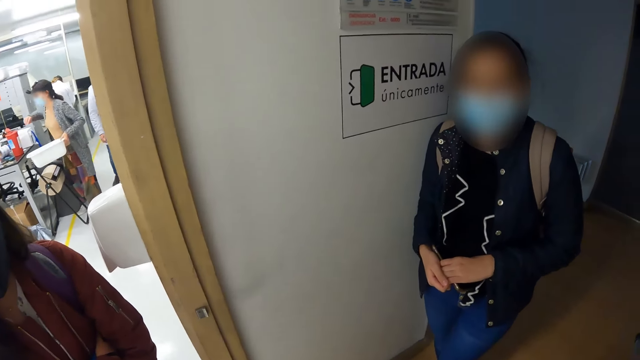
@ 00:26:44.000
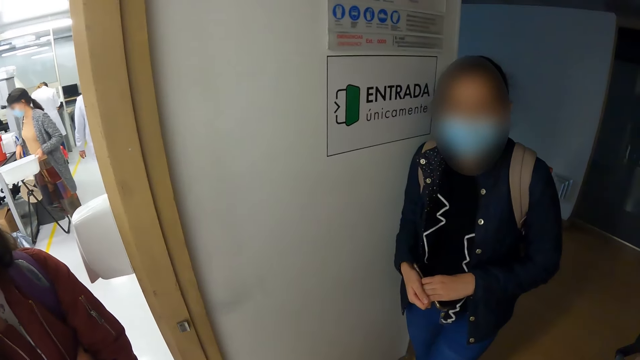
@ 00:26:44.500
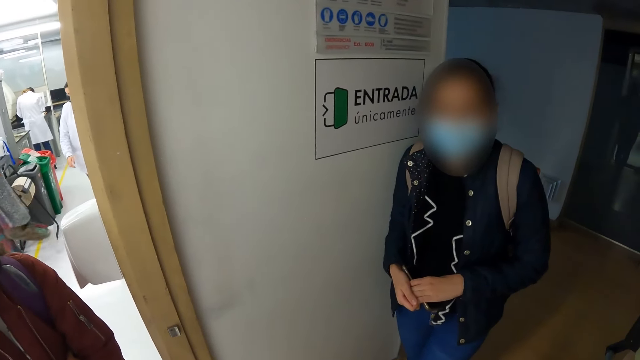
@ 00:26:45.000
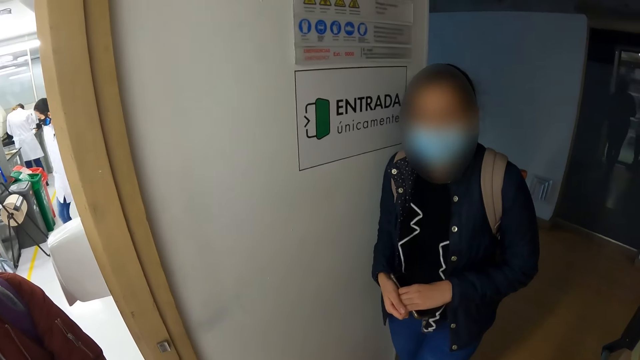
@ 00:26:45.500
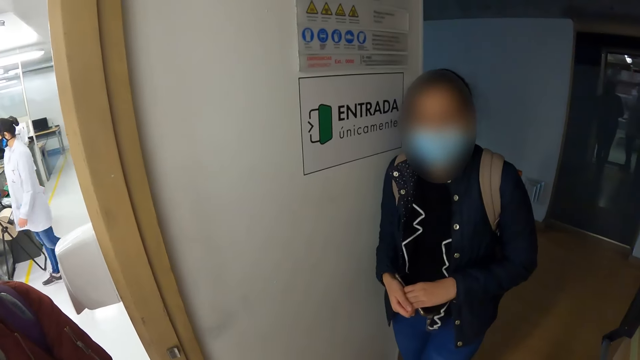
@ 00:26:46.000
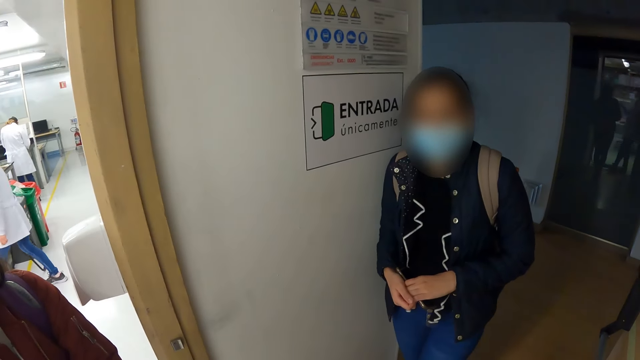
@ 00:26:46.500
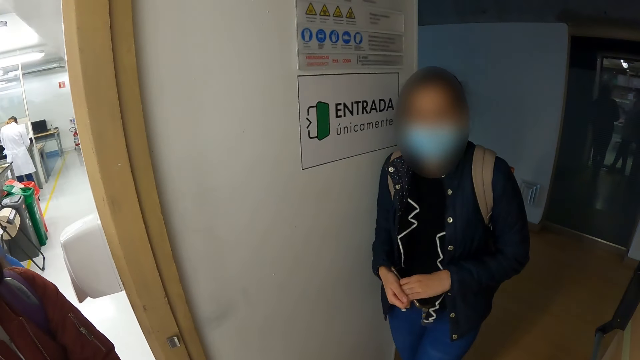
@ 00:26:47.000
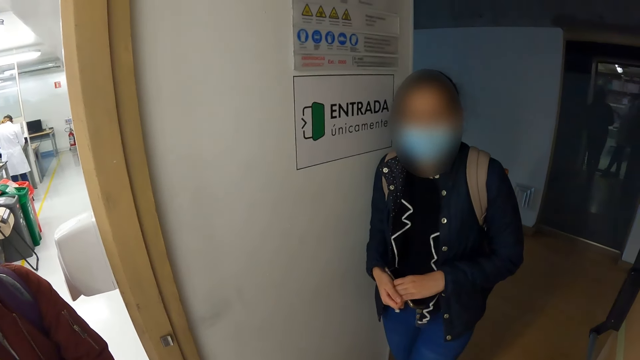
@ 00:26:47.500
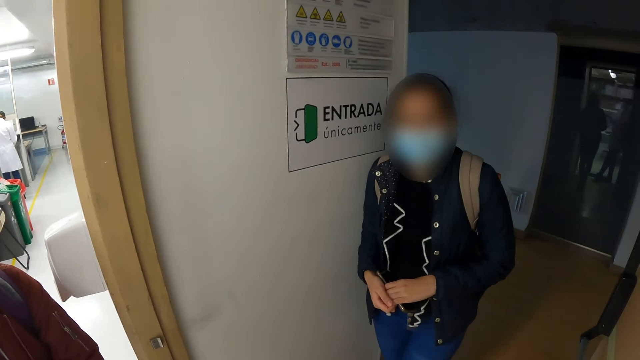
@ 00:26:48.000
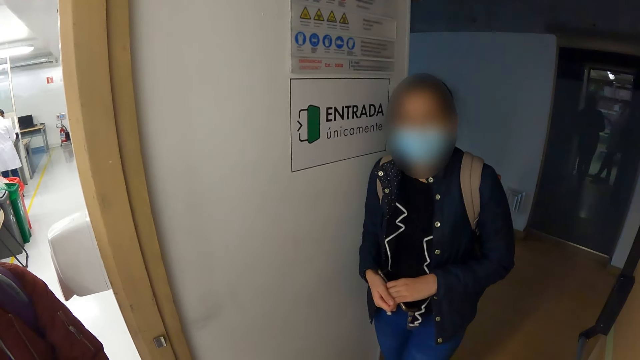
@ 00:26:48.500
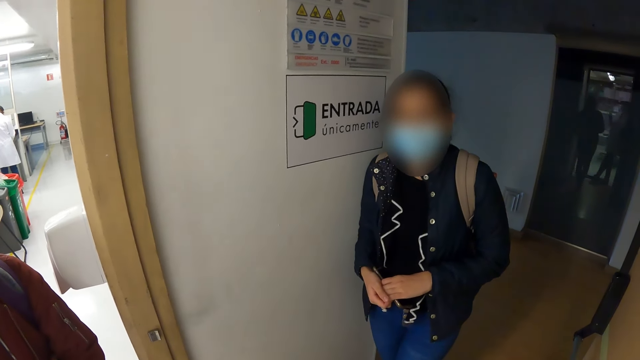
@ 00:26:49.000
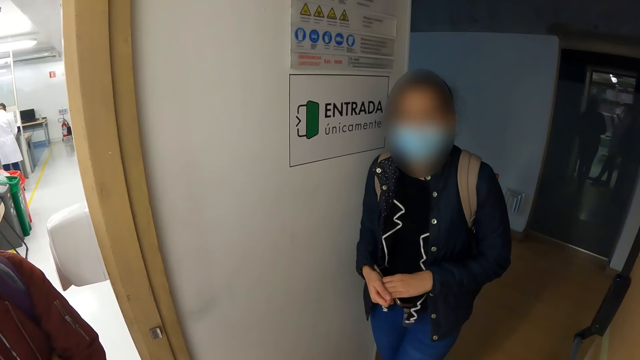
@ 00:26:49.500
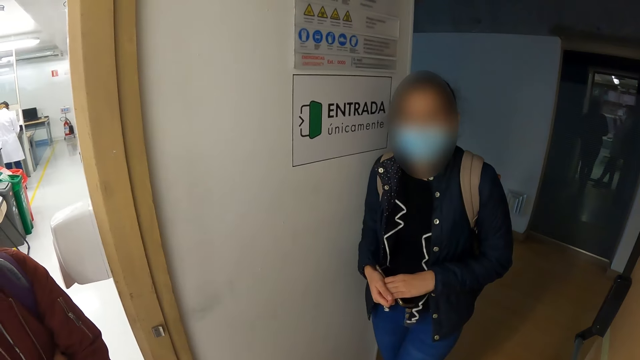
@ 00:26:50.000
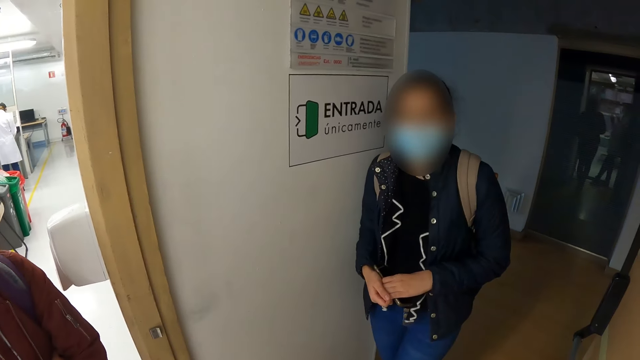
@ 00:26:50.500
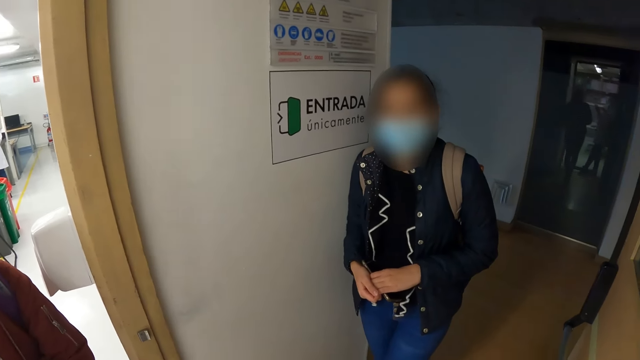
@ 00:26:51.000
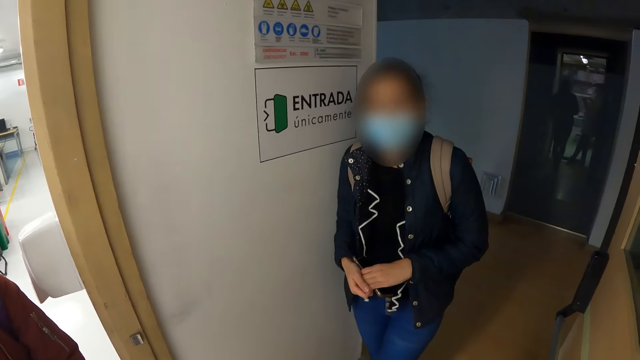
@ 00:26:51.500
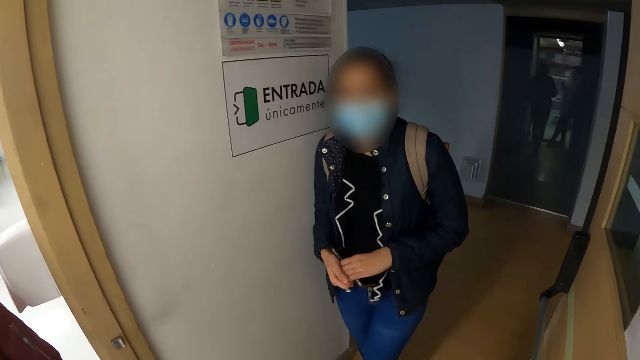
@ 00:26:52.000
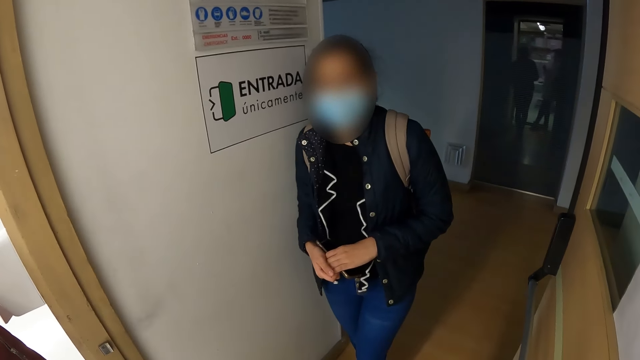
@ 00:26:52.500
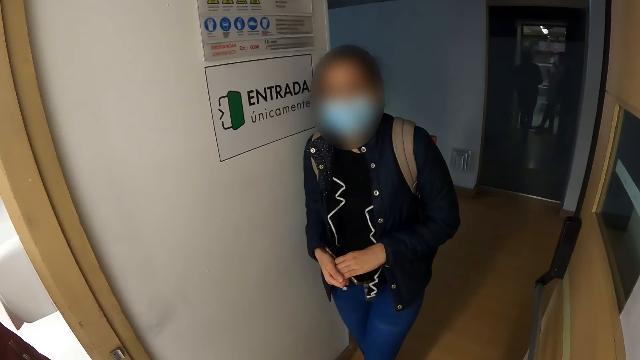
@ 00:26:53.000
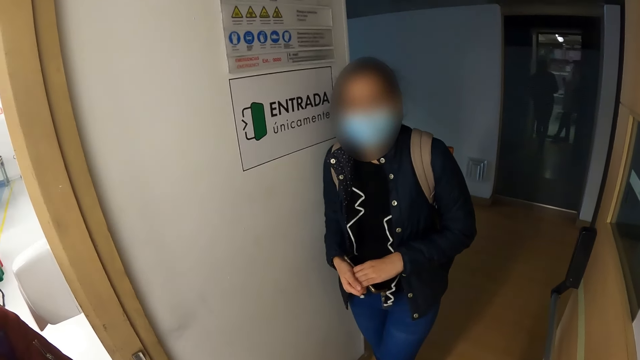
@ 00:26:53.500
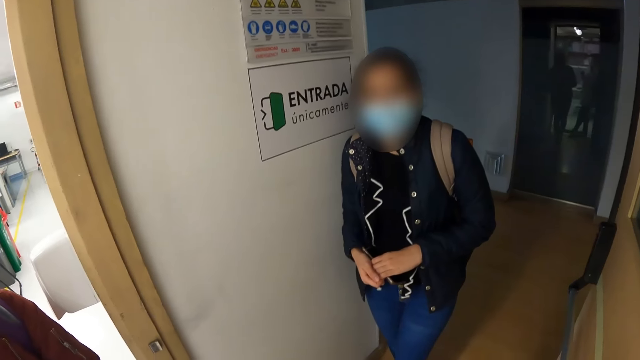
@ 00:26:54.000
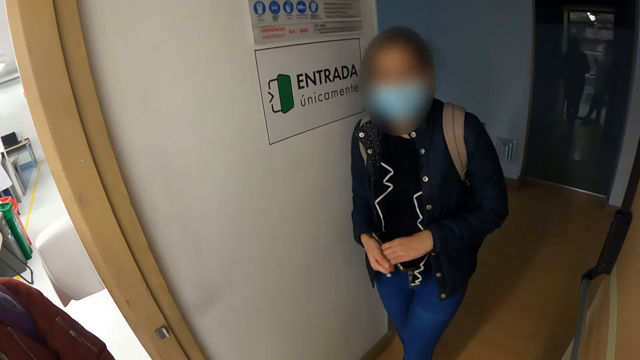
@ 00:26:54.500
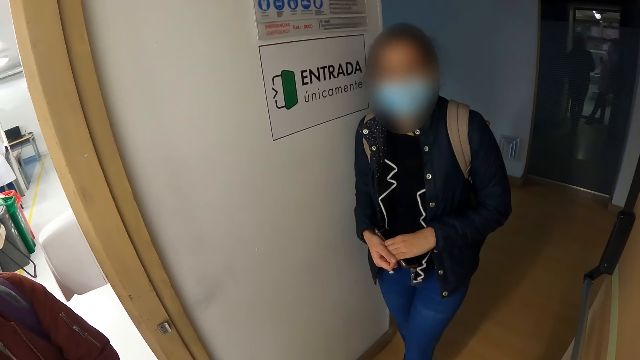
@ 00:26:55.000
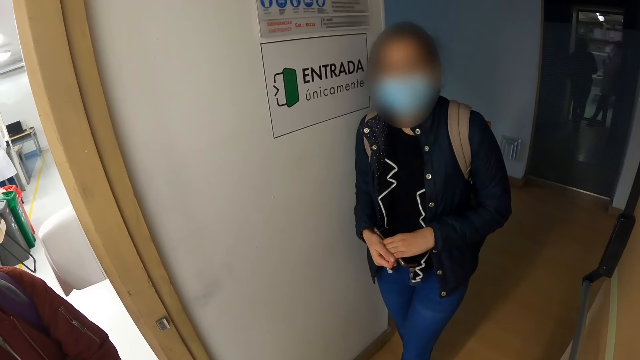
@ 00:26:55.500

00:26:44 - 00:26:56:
The woman interacts with the camera wearer. The camera wearer stands still at the door.

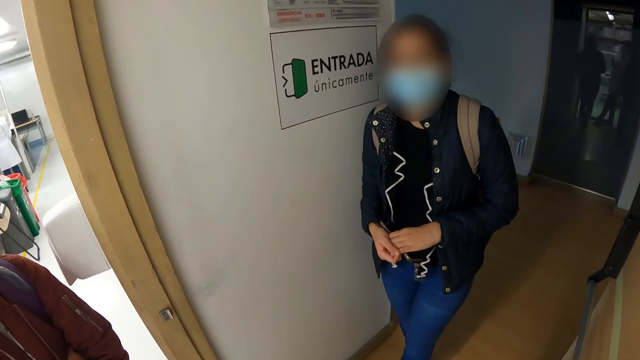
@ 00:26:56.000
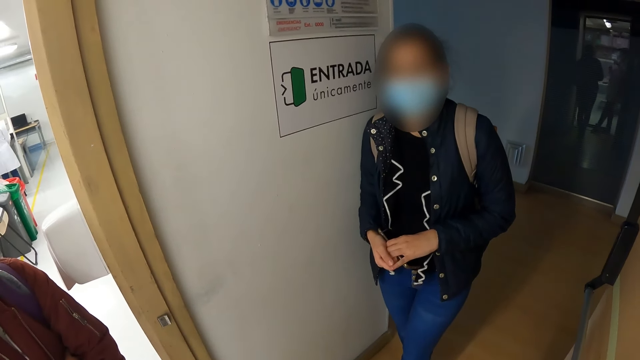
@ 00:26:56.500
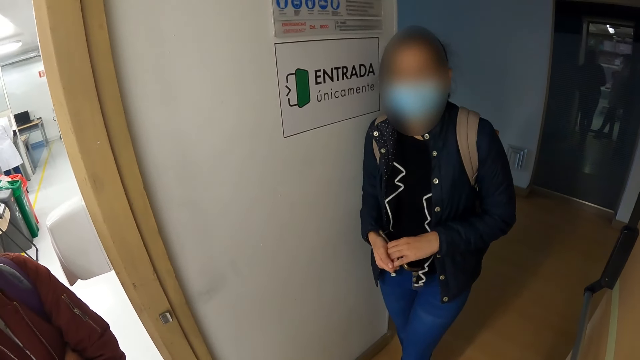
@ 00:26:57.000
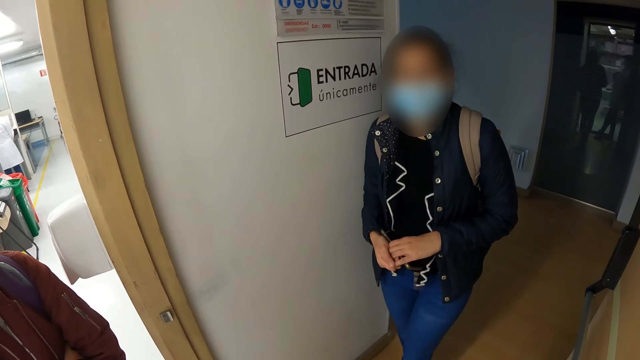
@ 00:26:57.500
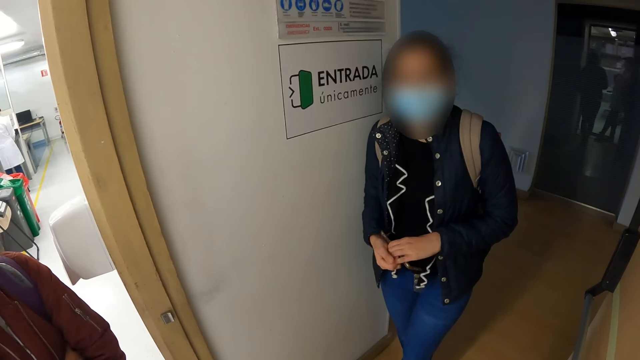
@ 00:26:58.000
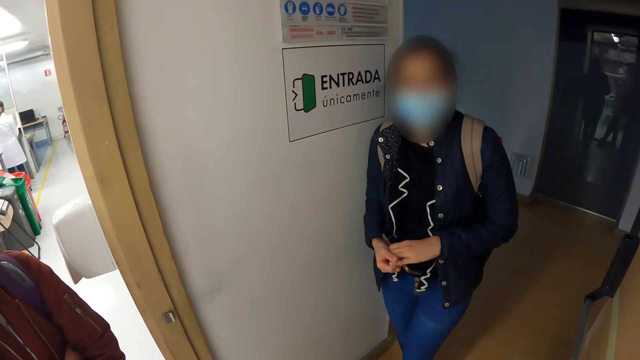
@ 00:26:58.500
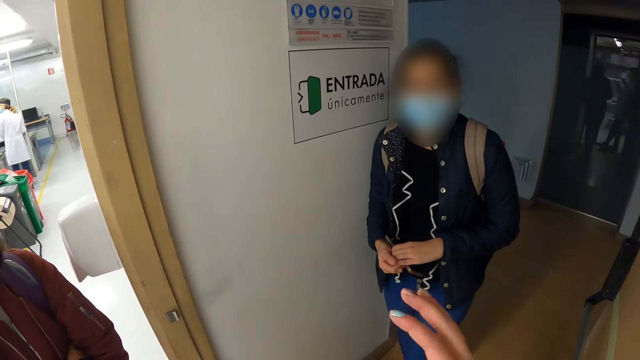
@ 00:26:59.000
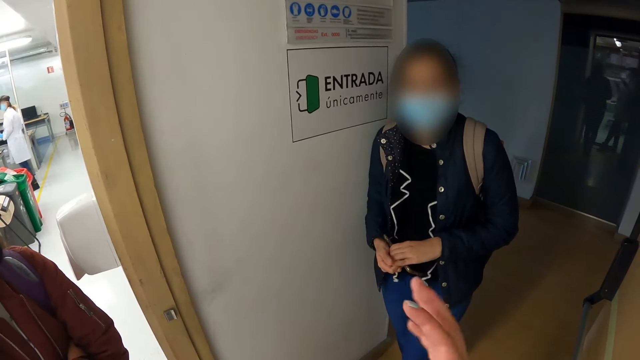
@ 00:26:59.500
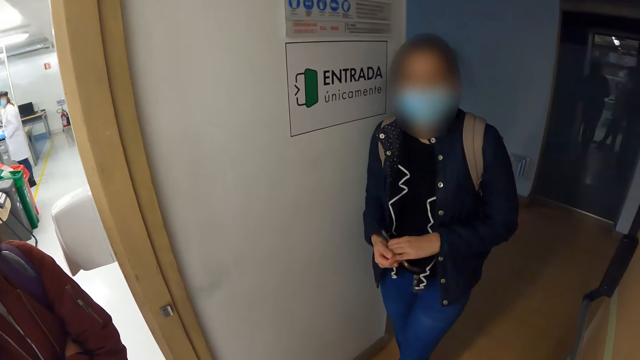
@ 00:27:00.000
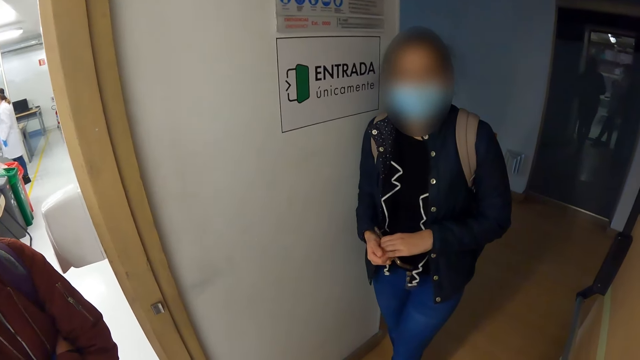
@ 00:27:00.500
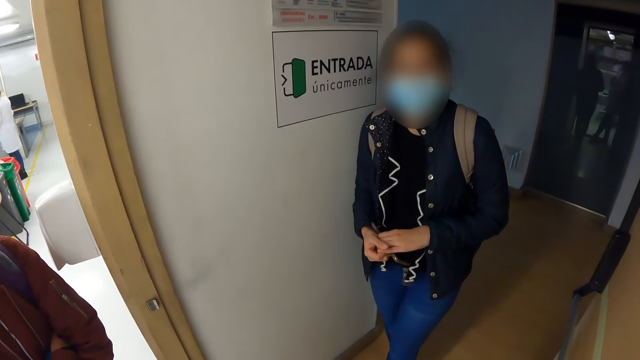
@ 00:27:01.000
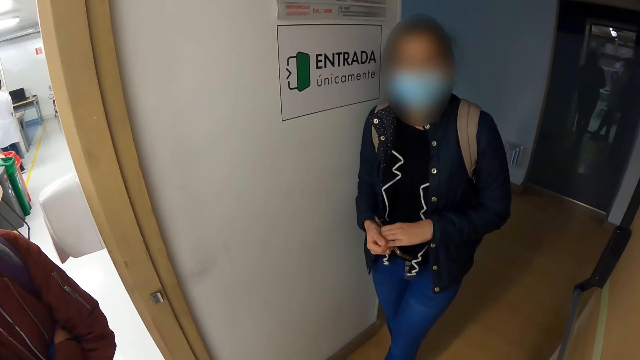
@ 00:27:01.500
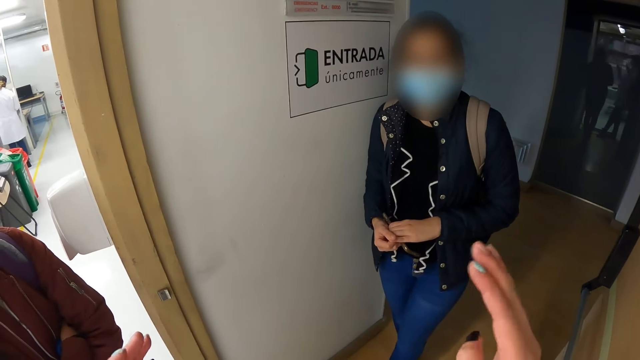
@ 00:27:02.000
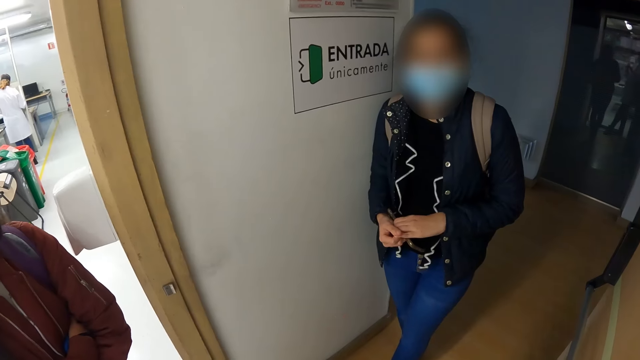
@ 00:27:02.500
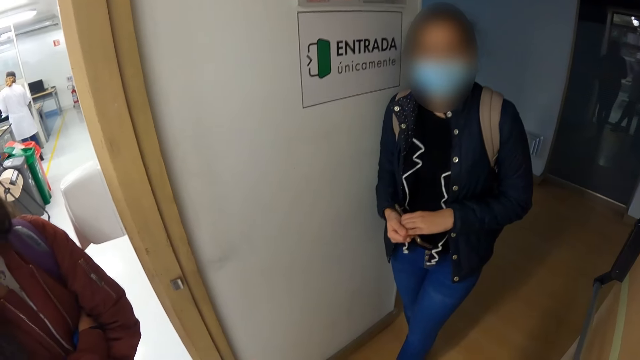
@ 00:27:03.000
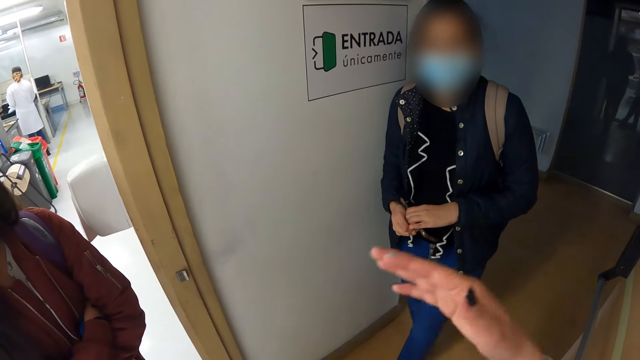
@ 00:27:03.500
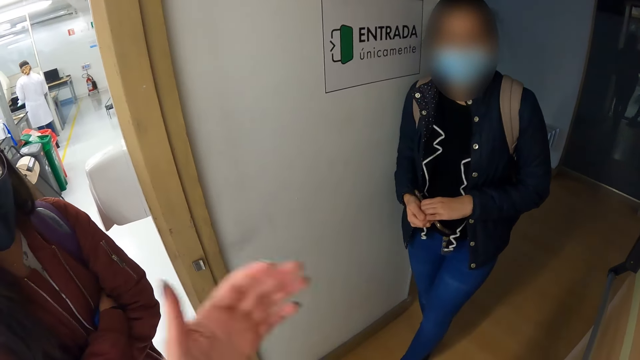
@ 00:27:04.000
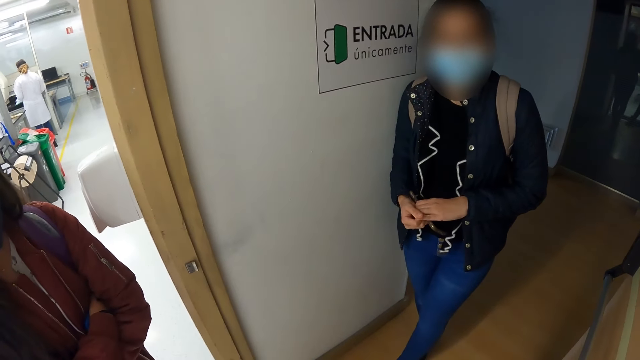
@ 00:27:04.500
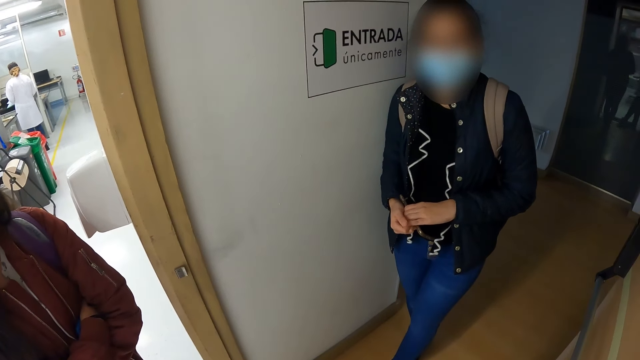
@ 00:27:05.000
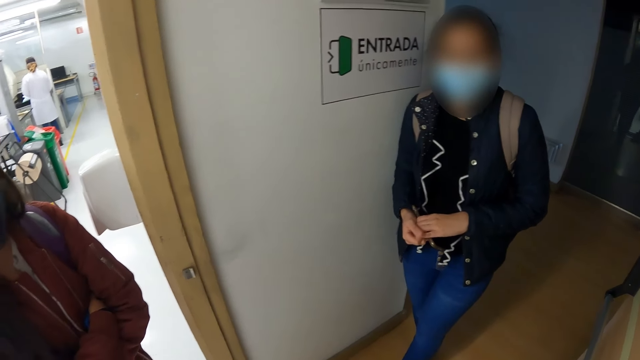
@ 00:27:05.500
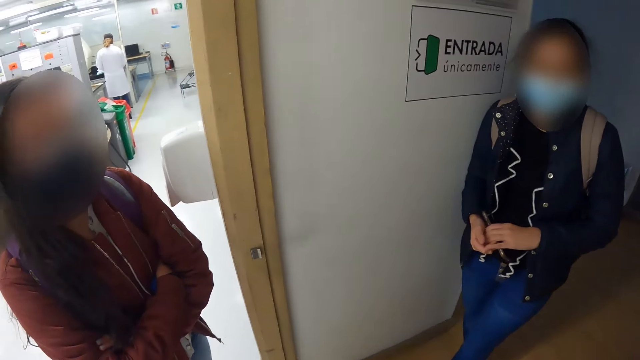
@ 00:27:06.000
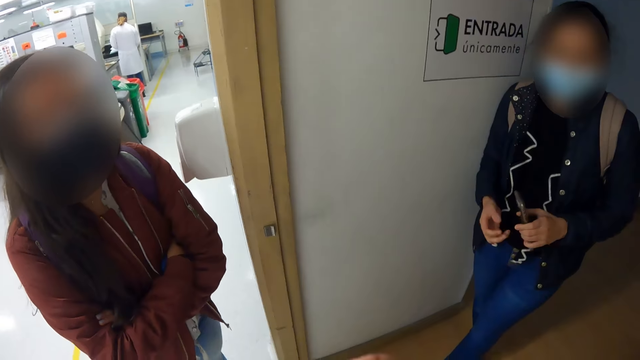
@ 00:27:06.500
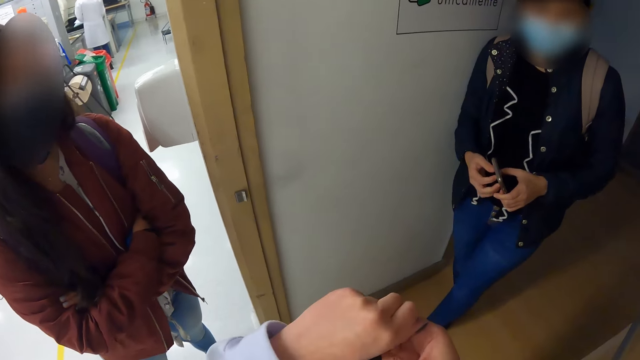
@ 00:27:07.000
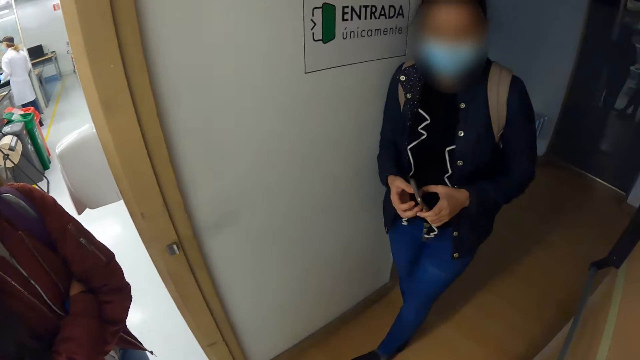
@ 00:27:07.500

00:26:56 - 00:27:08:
The camera wearer moves the right hand. They move both hands. A person nods their head. The camera wearer moves a hand.
